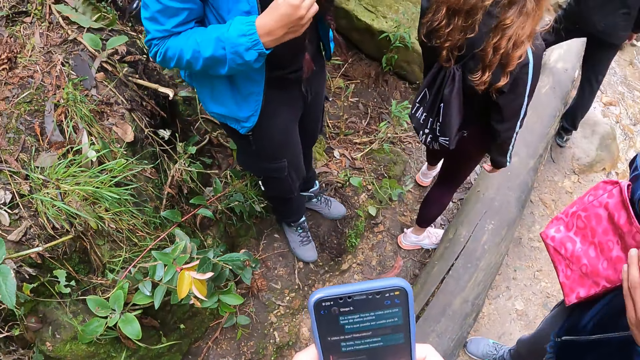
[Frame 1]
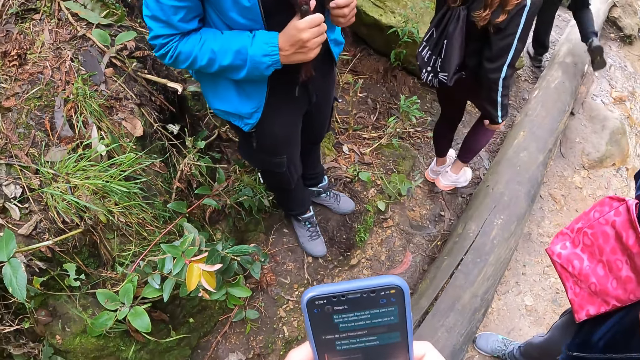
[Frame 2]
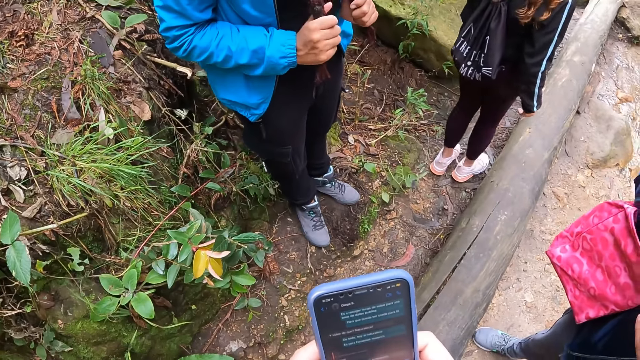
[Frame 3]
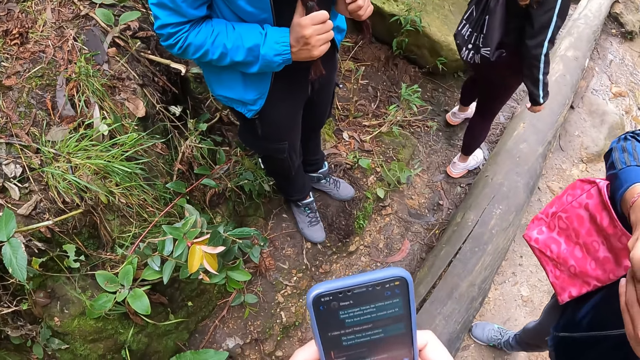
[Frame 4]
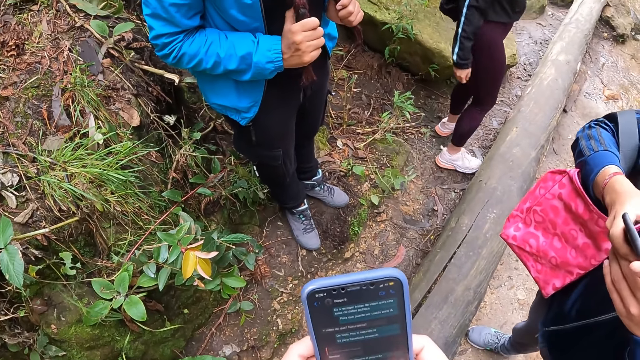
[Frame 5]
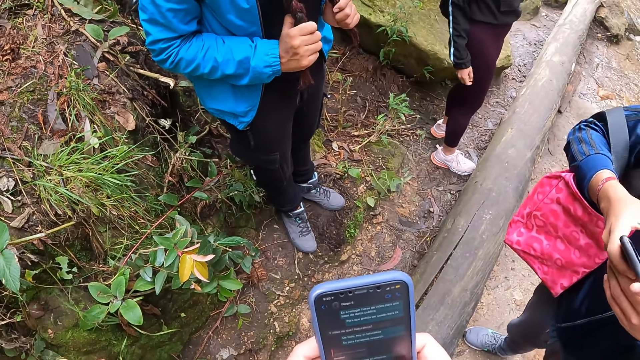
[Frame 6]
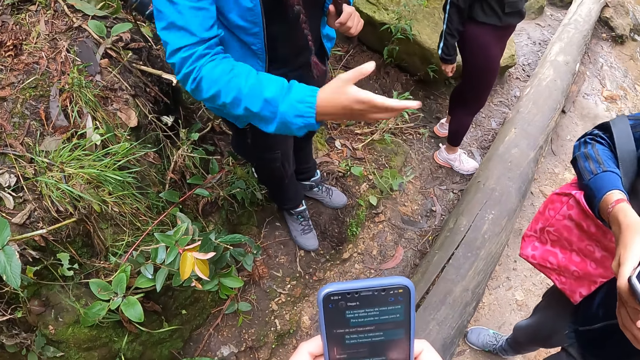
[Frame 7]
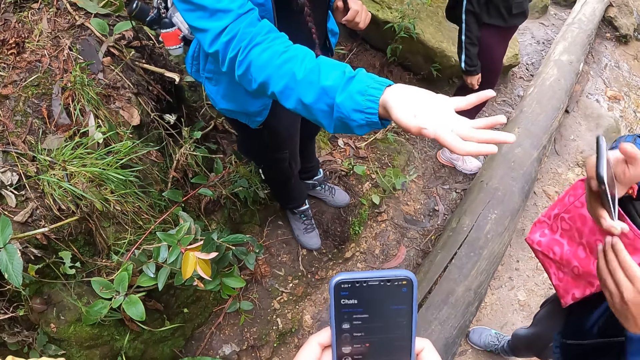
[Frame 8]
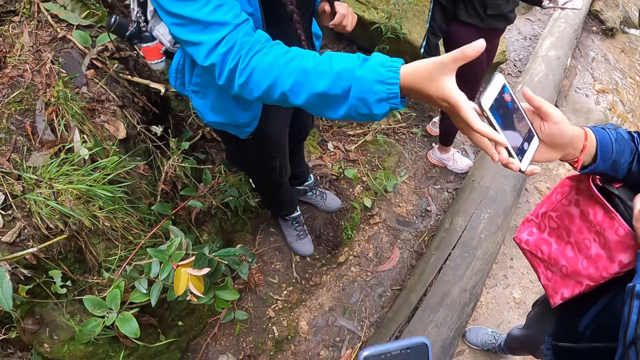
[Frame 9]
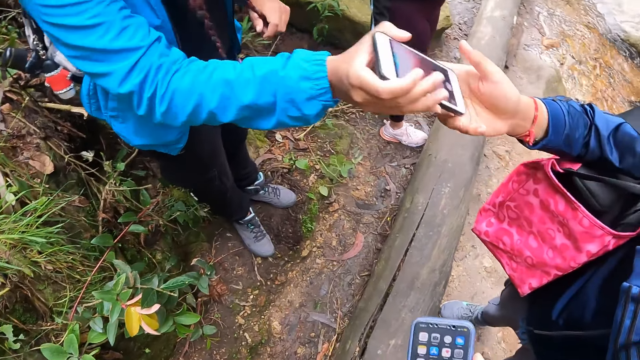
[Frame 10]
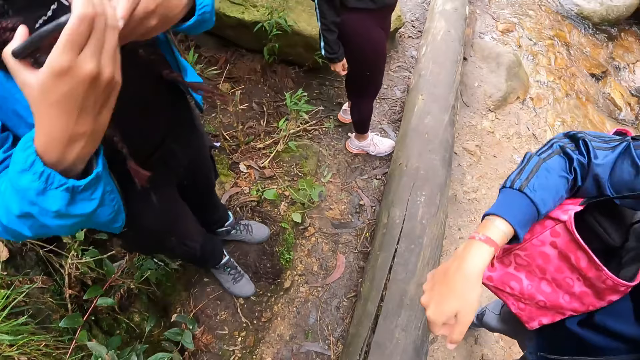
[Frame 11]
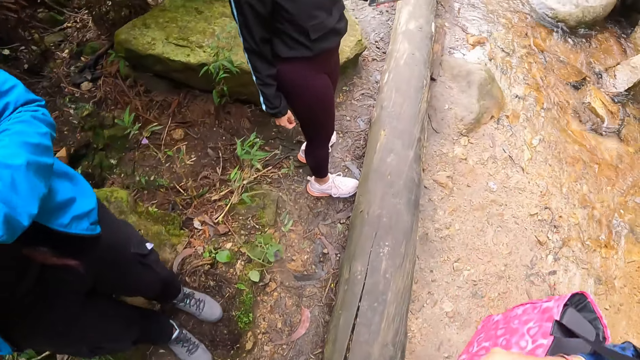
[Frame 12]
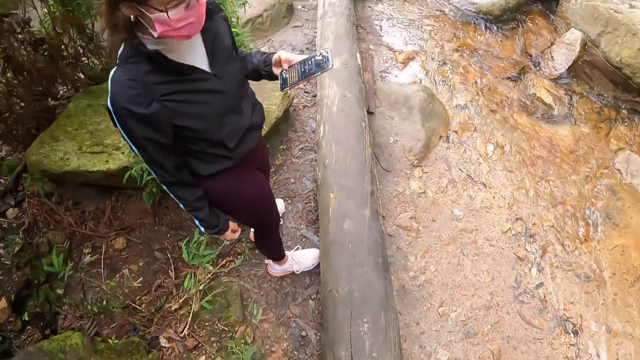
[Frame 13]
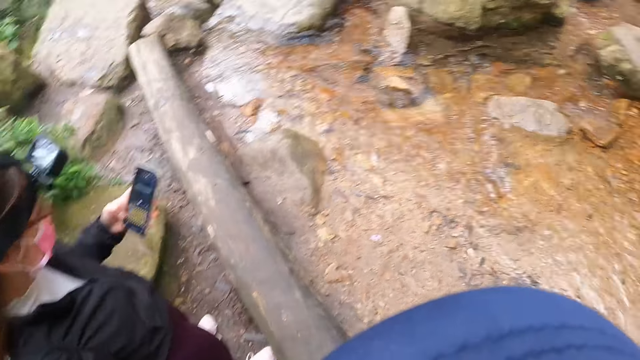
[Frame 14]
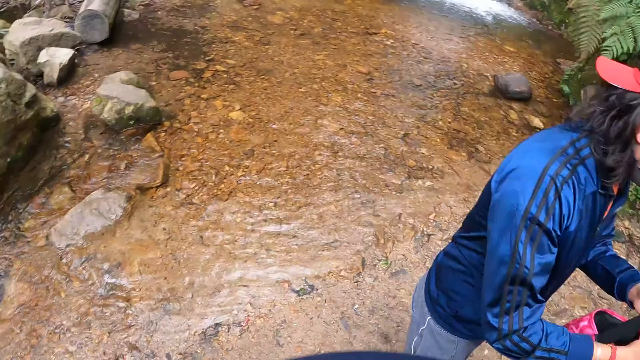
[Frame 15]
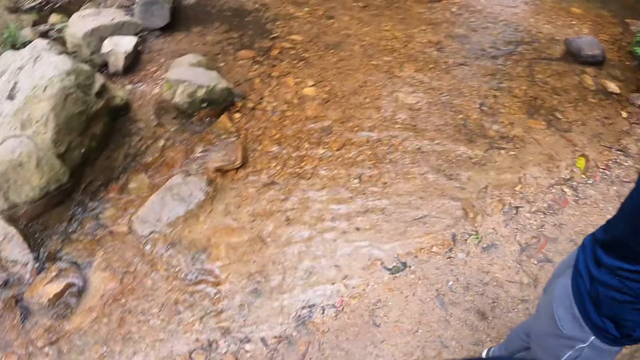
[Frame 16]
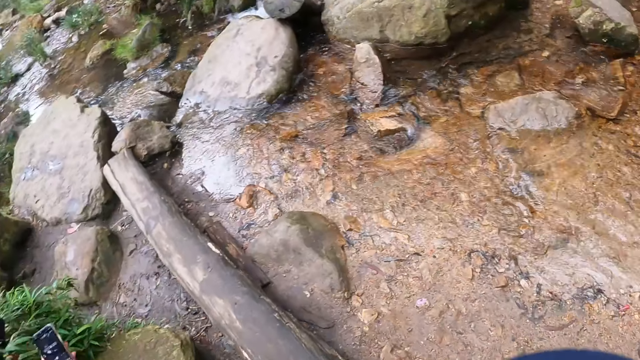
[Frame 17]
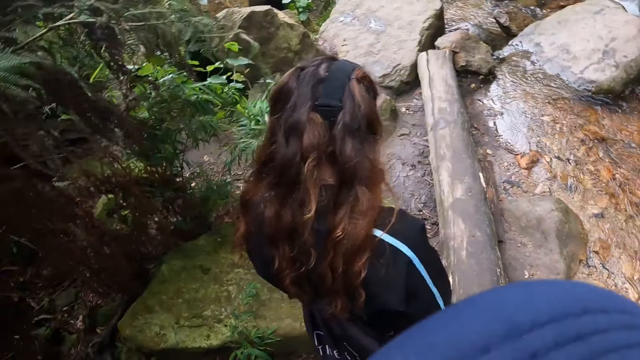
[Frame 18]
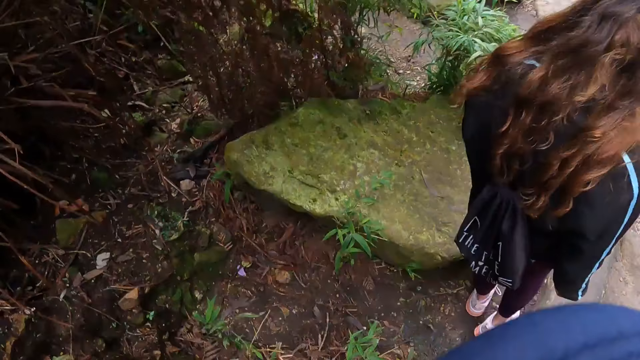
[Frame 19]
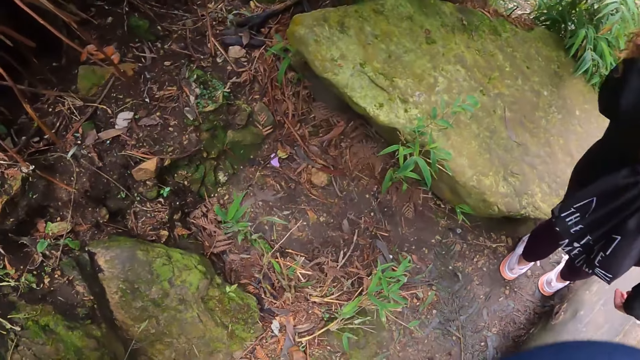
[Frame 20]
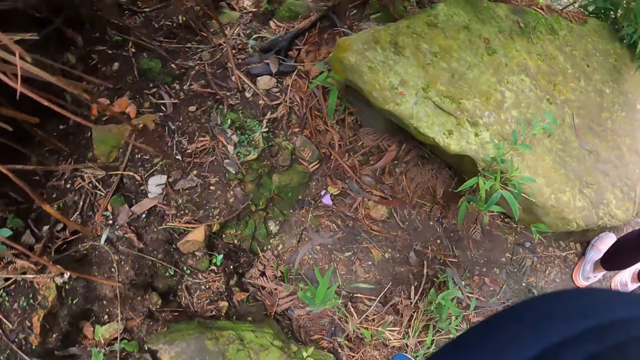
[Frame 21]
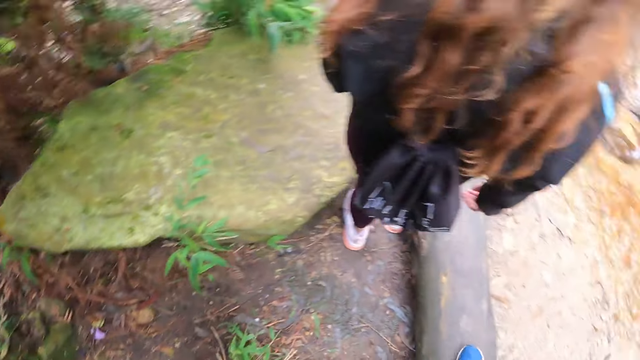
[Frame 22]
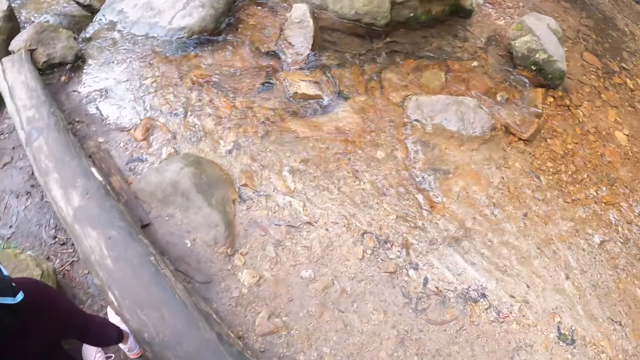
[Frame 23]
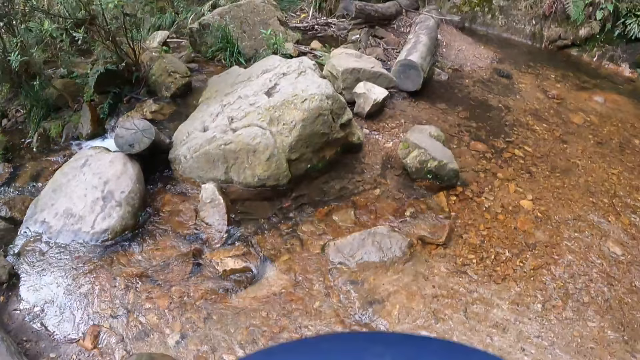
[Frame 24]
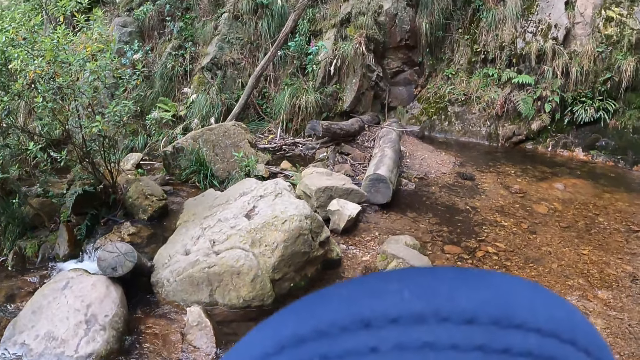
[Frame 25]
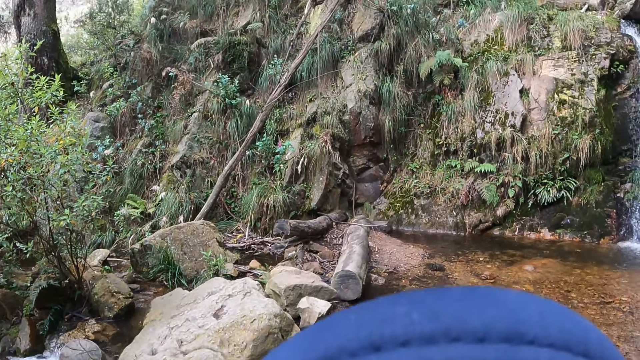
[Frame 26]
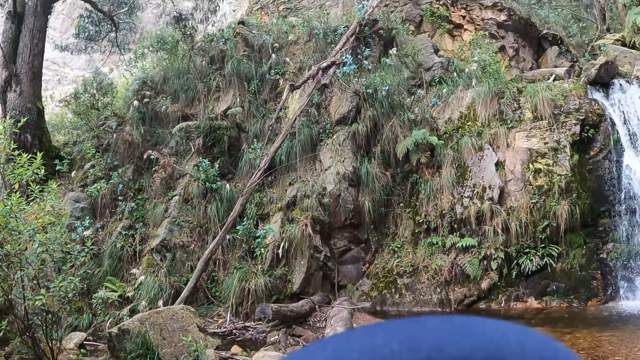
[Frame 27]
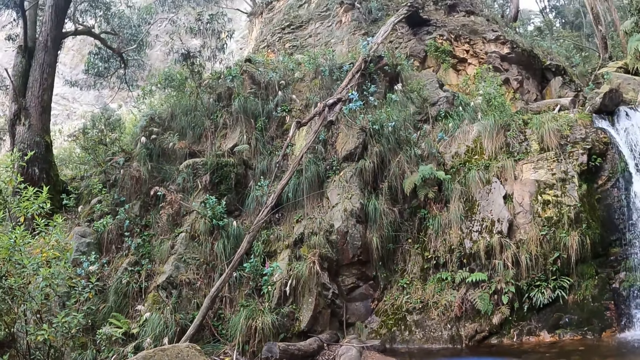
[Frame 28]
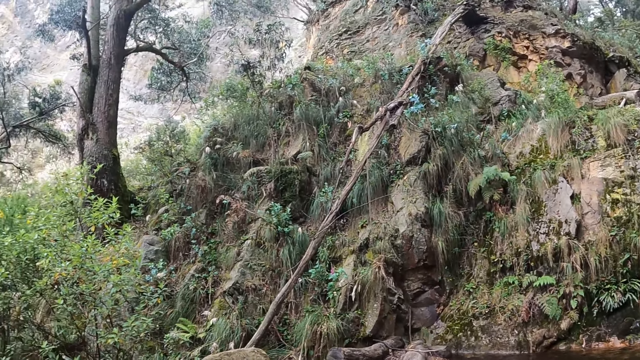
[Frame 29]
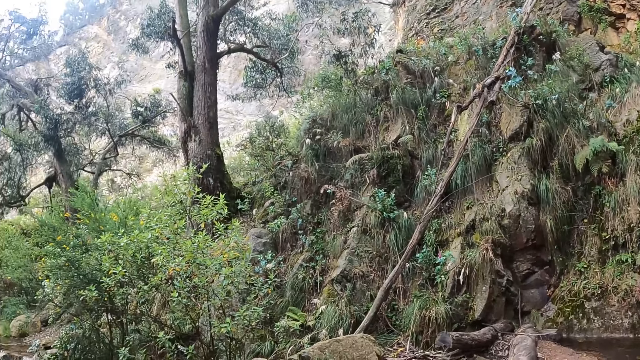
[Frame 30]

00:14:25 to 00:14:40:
The man operates a mobile phone with his hands. The man passes the mobile phone to the woman with his right hand. The man removes a bag from his shoulder with his left hand. The camera wearer walks on the log. Another woman operates the mobile phone with her left hand. The man holds the bag with both hands. The camera wearer turns around. They look at the stream. They turn around. They get off the log. They look around.

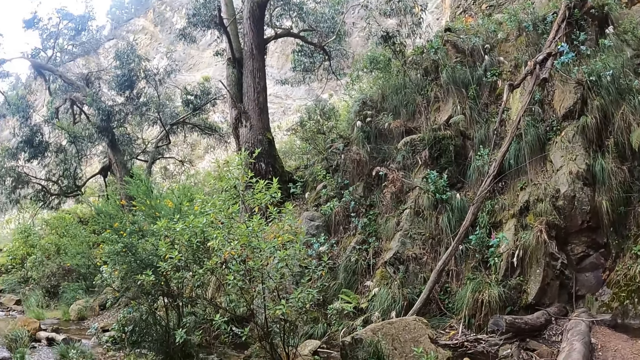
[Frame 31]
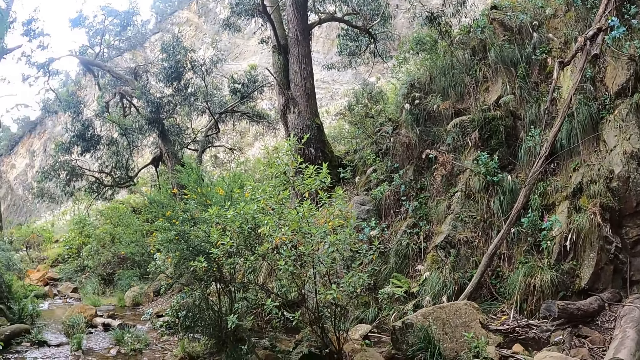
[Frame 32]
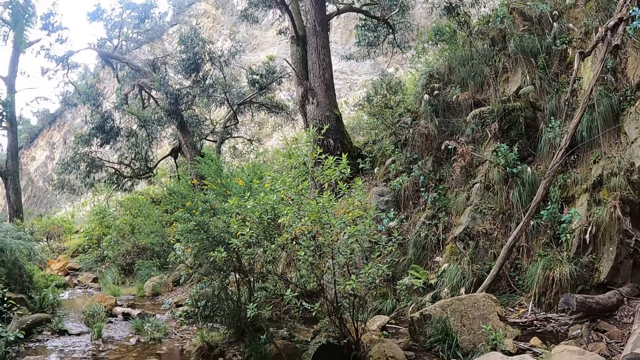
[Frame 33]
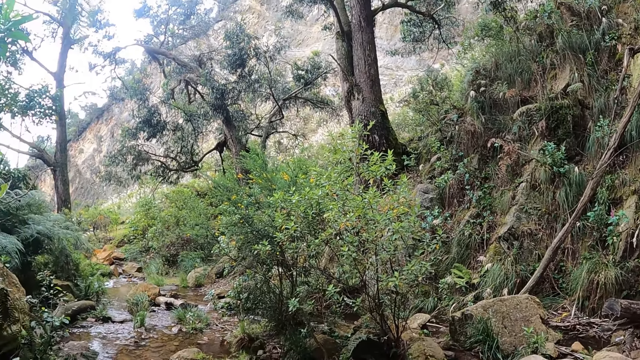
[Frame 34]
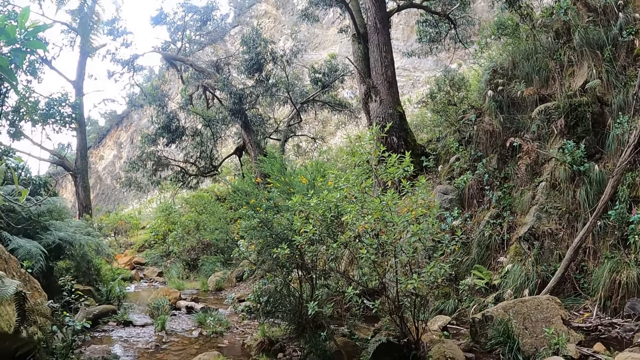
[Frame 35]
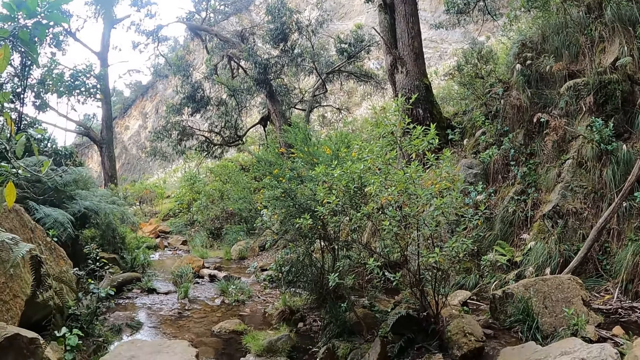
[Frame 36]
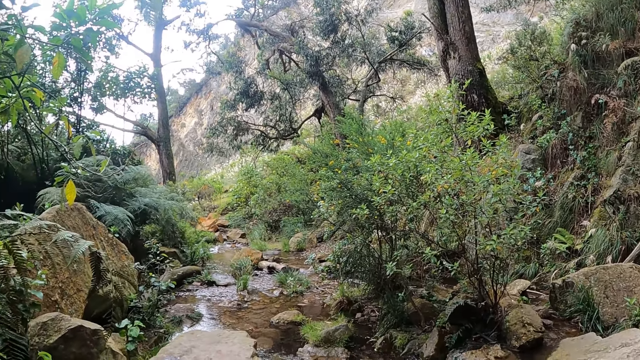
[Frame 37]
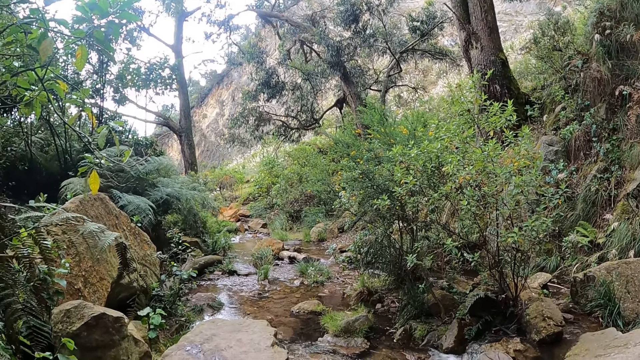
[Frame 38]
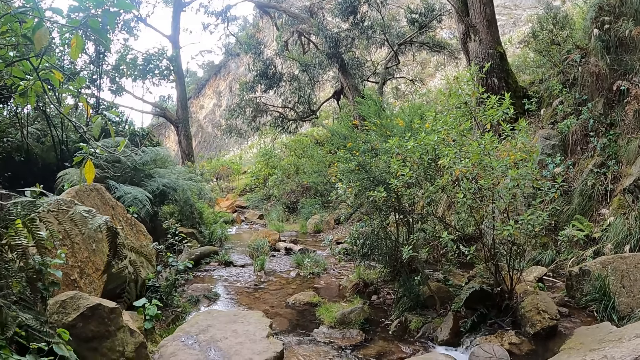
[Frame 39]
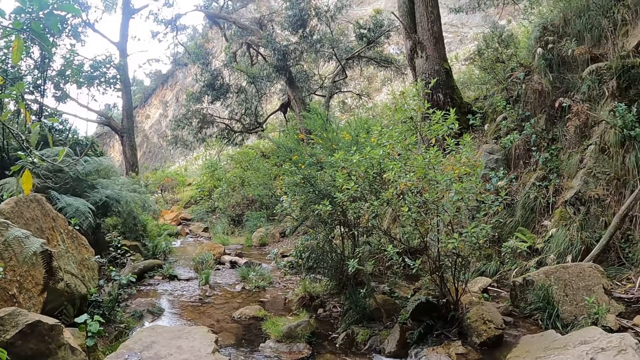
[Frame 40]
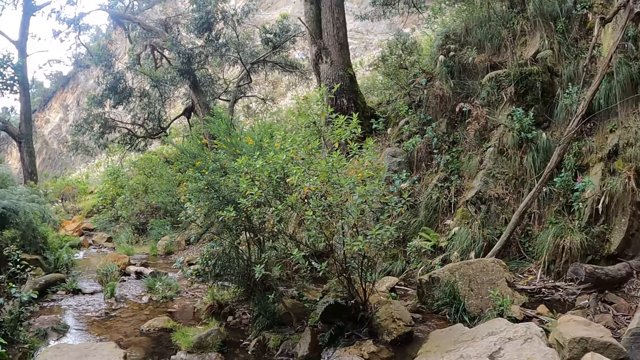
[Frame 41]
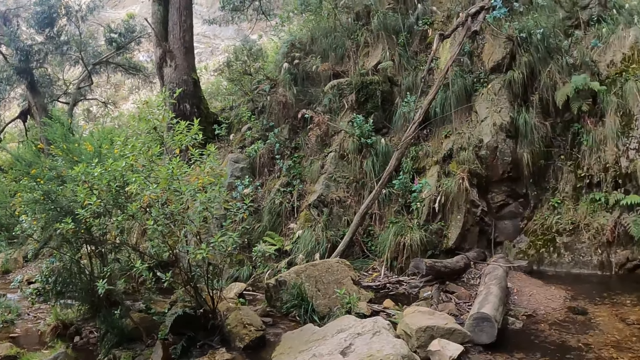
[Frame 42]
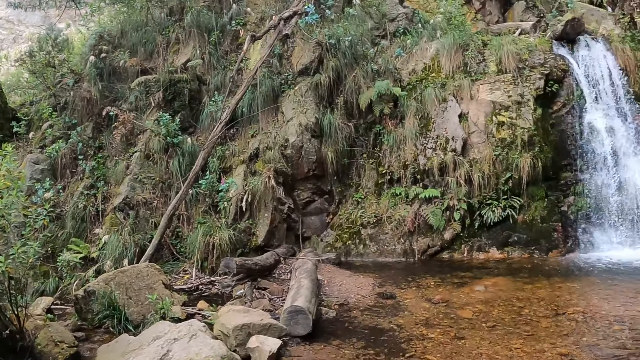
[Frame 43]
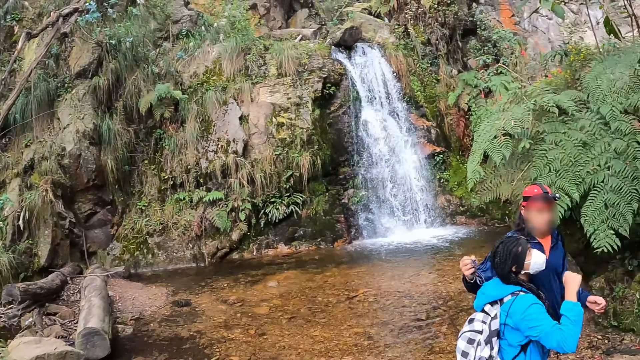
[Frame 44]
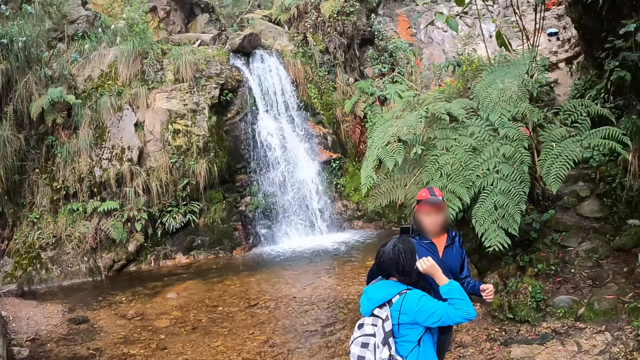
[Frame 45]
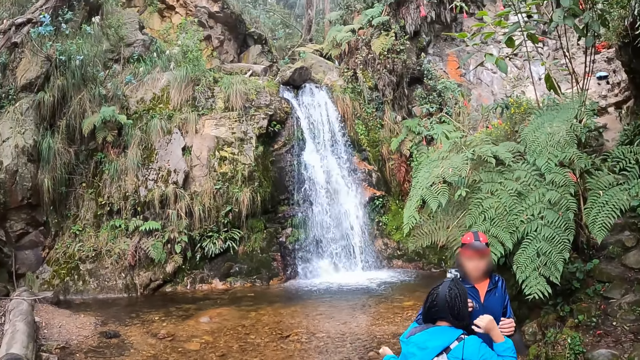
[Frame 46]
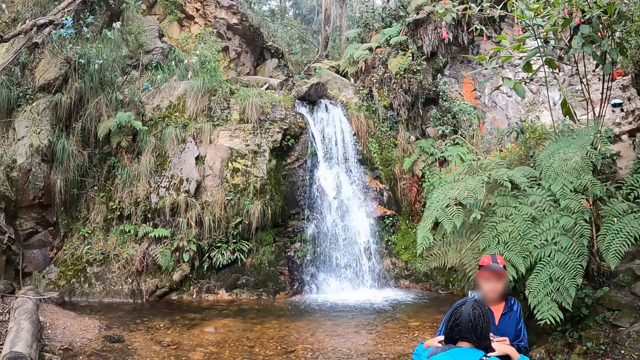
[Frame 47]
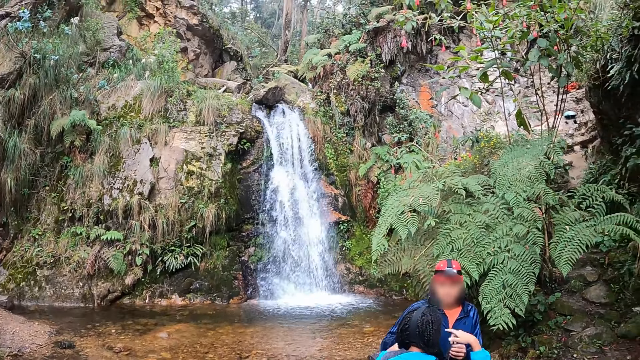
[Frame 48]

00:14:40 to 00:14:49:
The man interacts with the woman.
